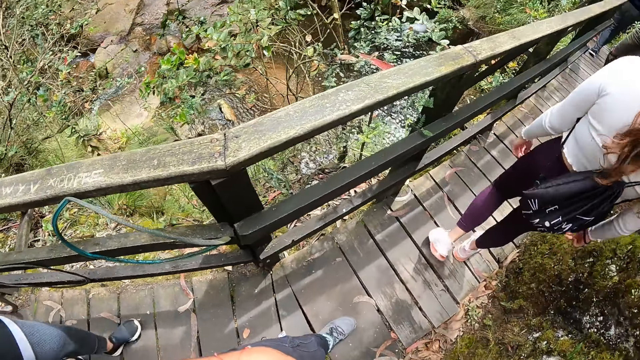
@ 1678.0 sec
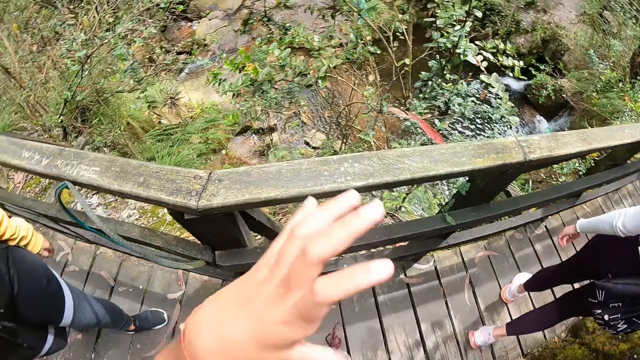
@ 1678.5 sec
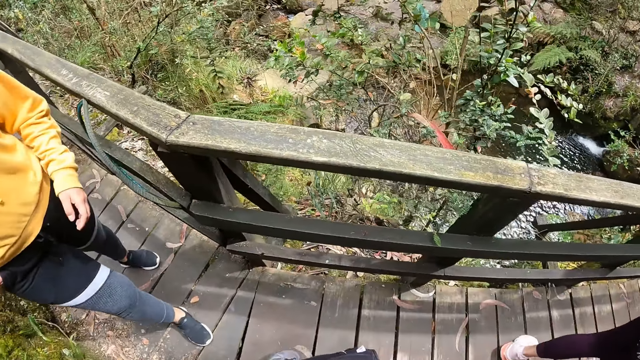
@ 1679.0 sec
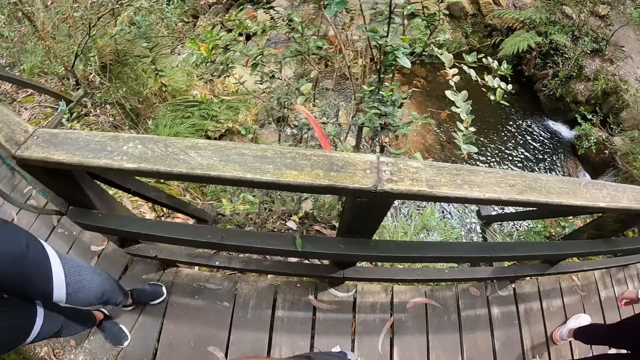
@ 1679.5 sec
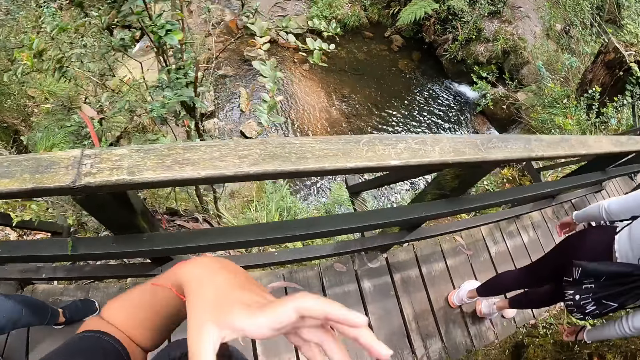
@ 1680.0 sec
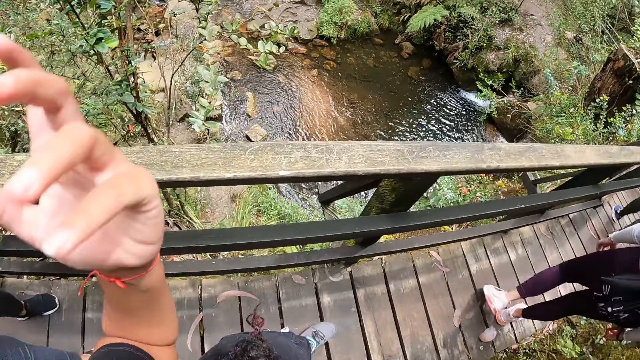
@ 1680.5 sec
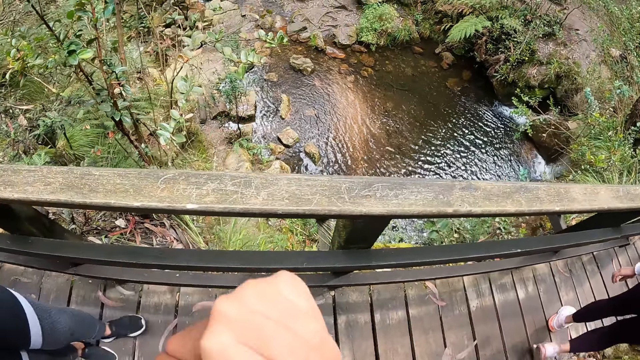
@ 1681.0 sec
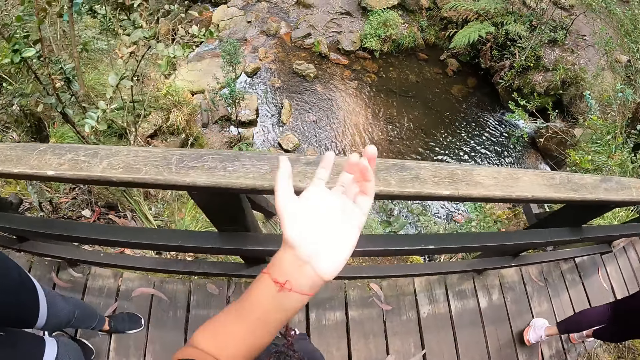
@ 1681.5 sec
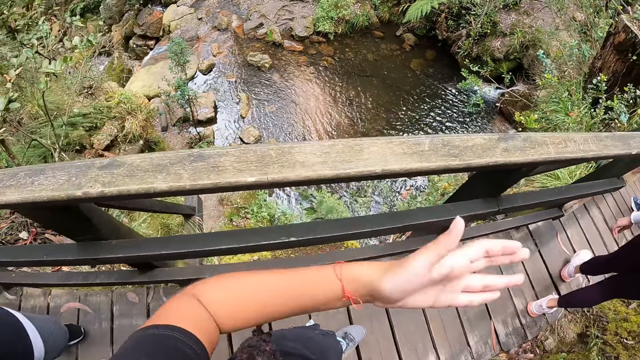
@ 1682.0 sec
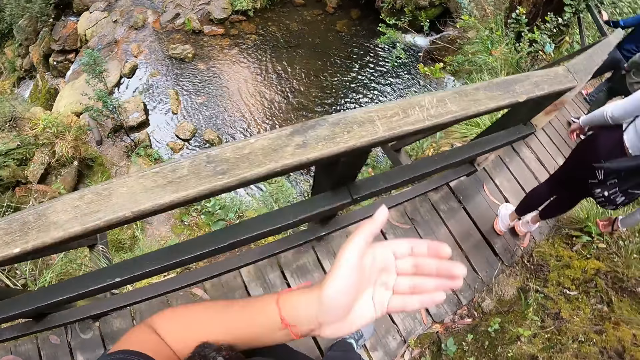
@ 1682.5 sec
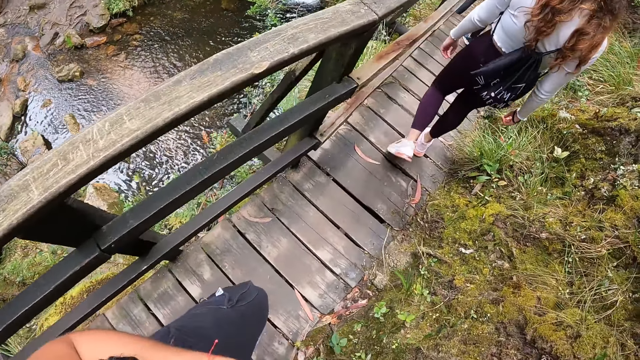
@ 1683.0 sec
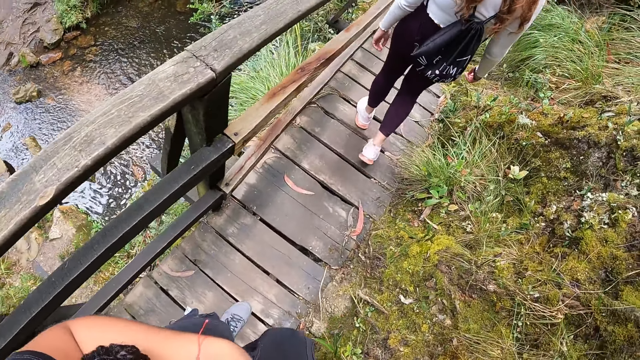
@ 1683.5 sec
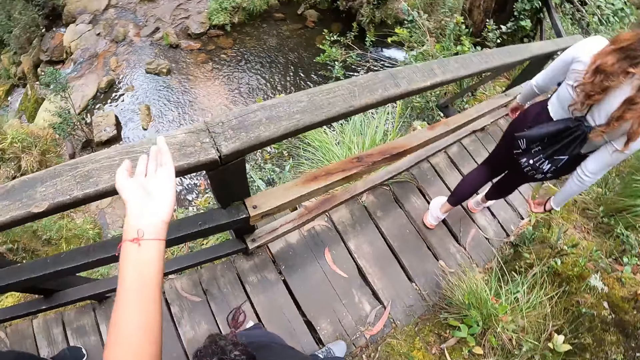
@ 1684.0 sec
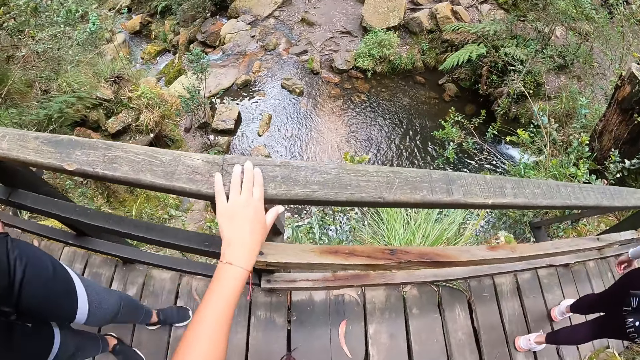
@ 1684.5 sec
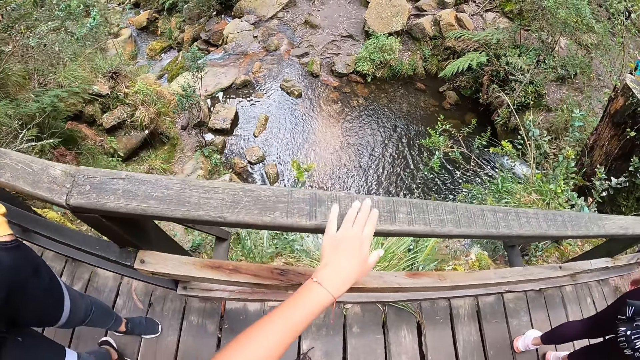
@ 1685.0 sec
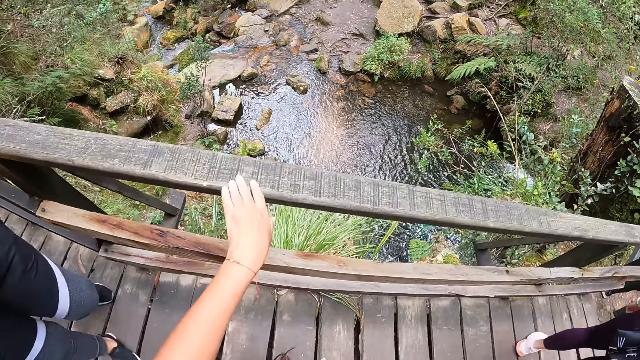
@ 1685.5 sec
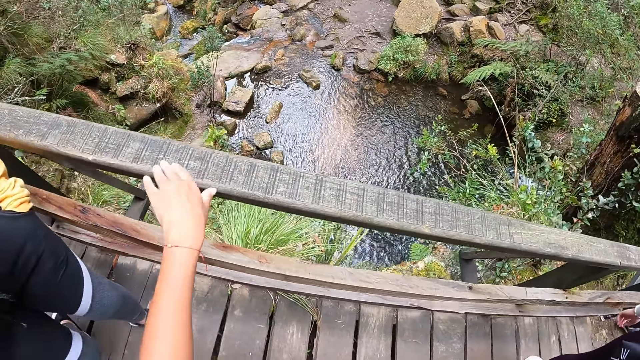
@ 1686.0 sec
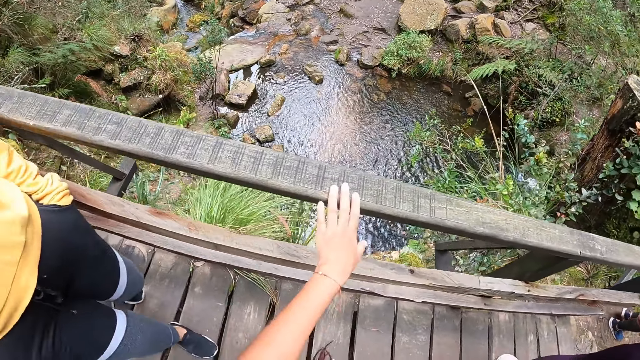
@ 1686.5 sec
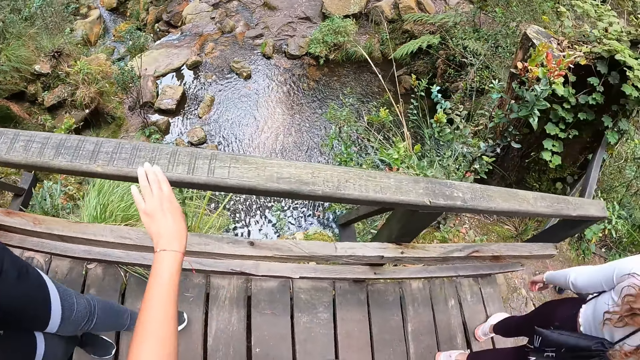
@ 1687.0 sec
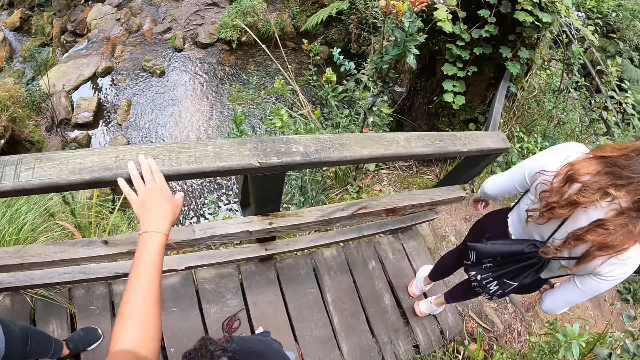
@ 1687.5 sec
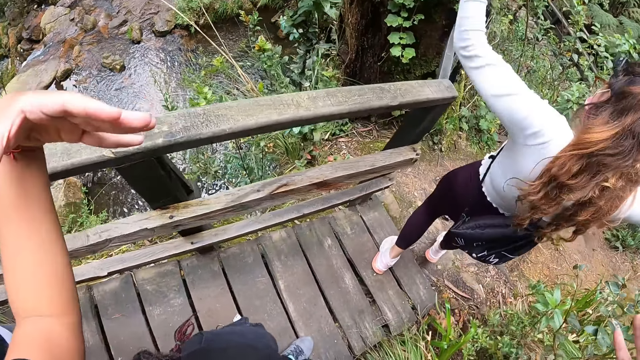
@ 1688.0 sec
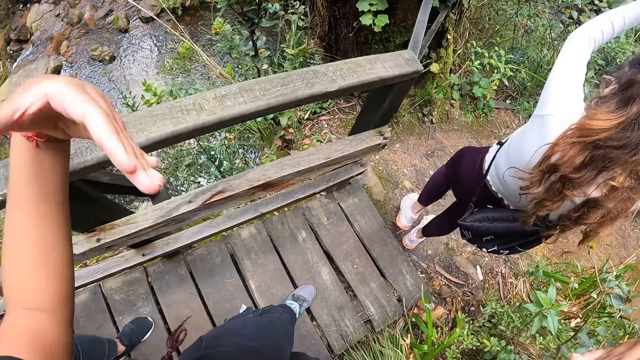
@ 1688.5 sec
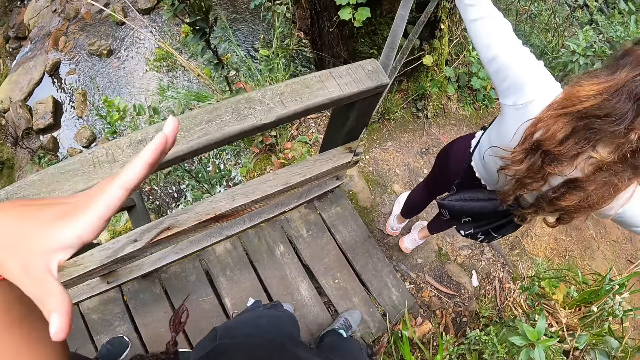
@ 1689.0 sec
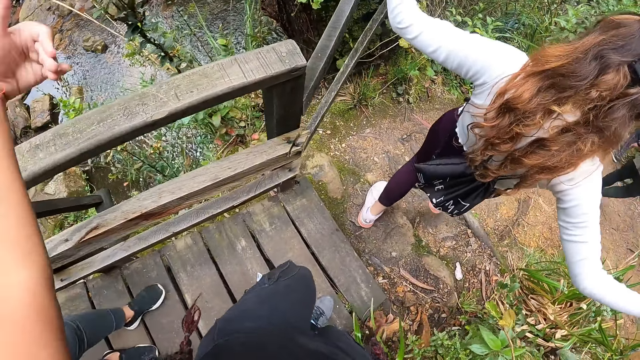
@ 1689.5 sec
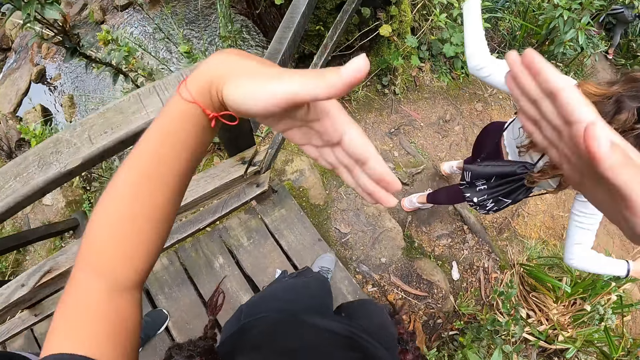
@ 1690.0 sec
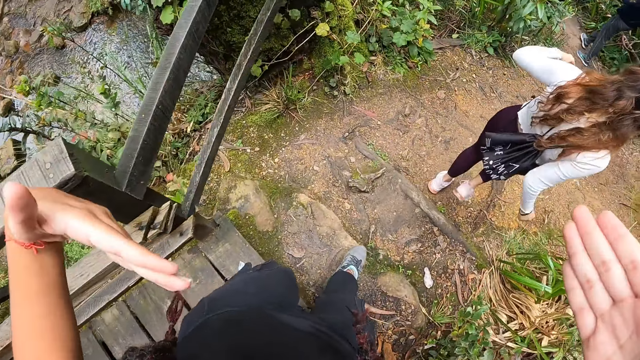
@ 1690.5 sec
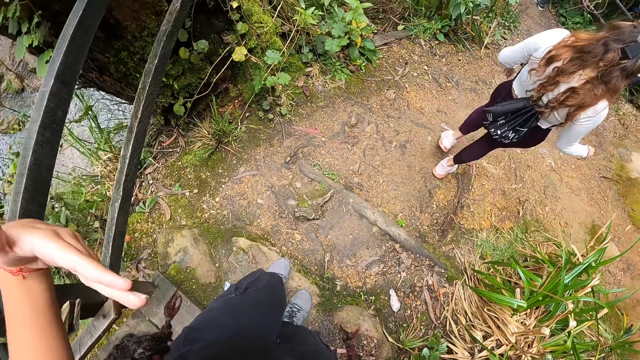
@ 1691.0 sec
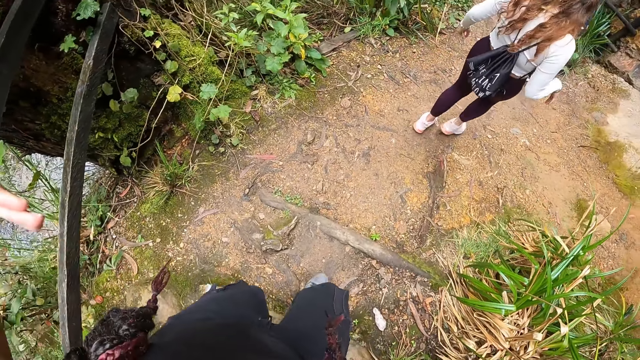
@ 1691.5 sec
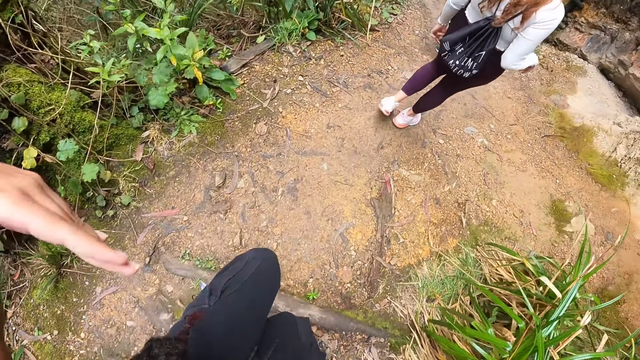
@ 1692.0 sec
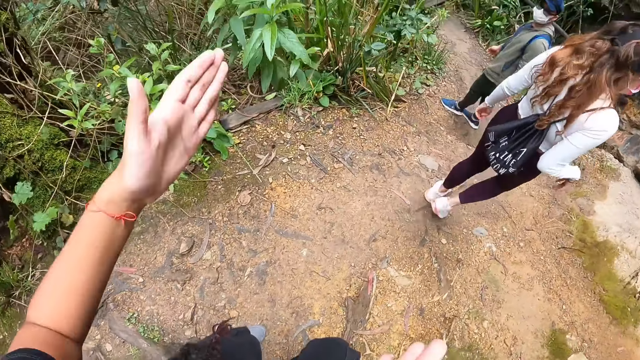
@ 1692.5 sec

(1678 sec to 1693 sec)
The camera wearer interacts with sand. She places her left hand on the wooden bridge rail. A woman climbs down the bridge to a ground. She claps her hands in the air. She lifts her hands up. The camera wearer climbs down the bridge to the ground.

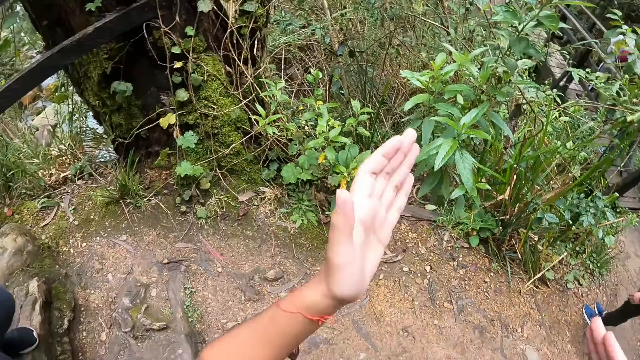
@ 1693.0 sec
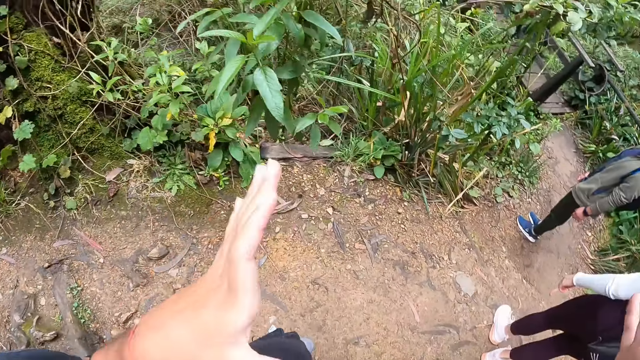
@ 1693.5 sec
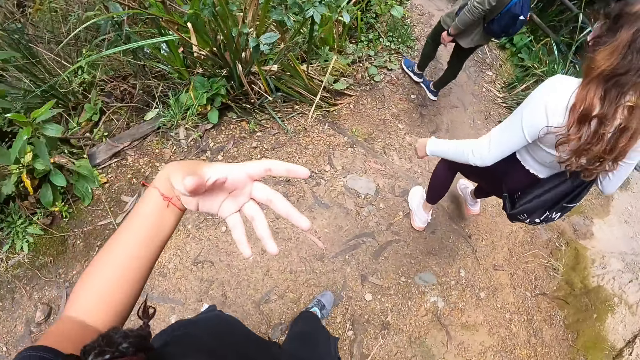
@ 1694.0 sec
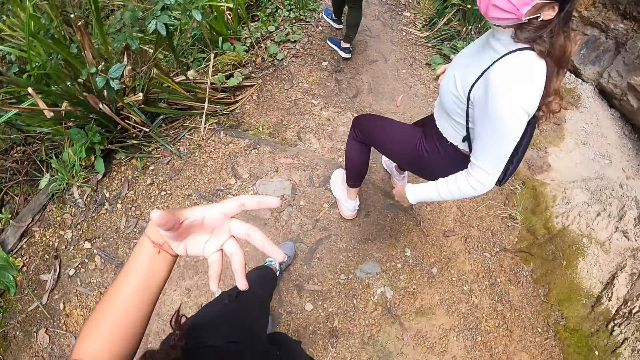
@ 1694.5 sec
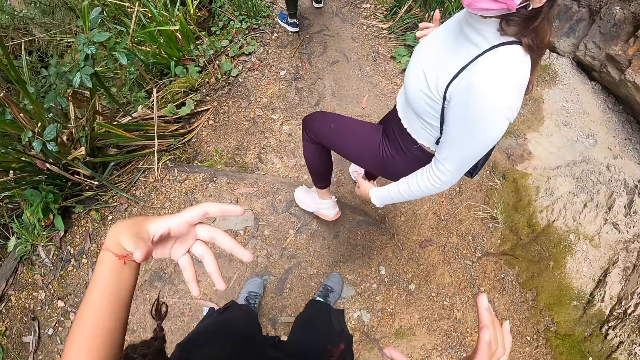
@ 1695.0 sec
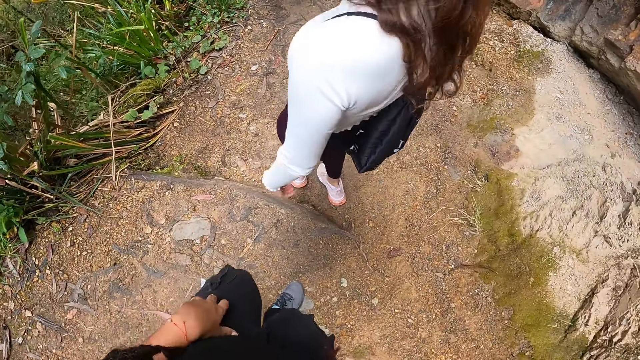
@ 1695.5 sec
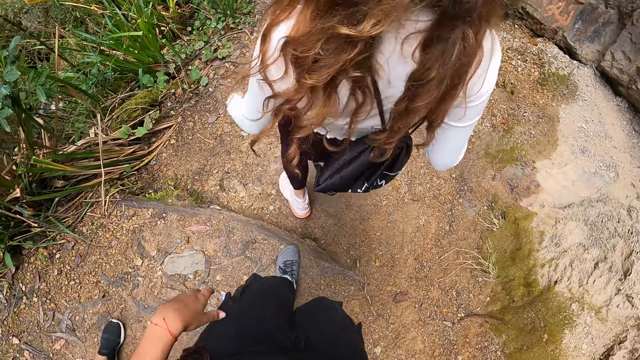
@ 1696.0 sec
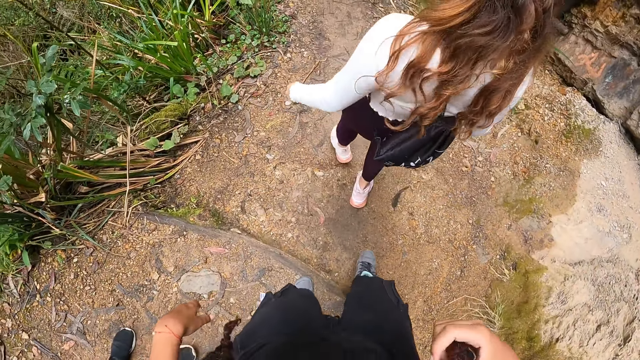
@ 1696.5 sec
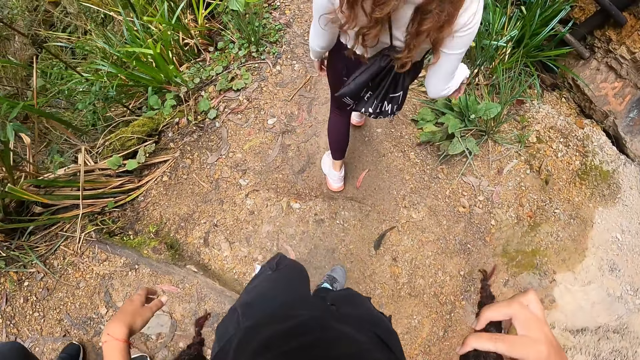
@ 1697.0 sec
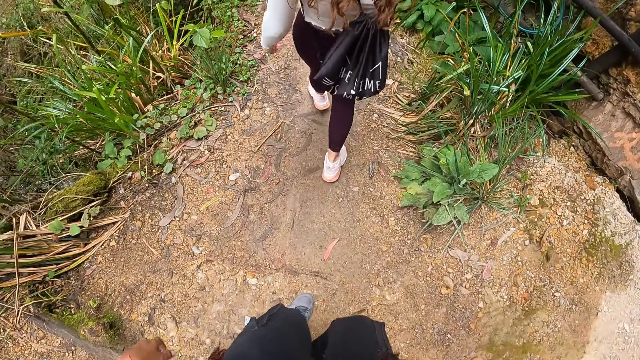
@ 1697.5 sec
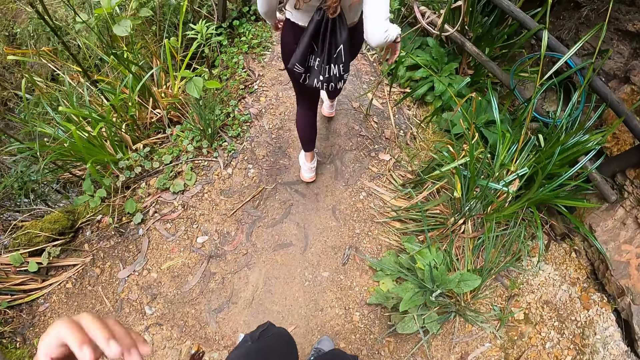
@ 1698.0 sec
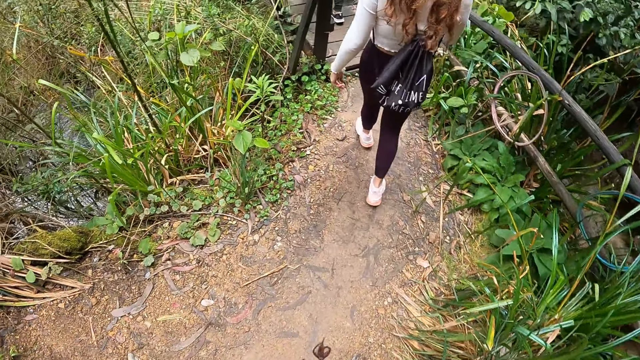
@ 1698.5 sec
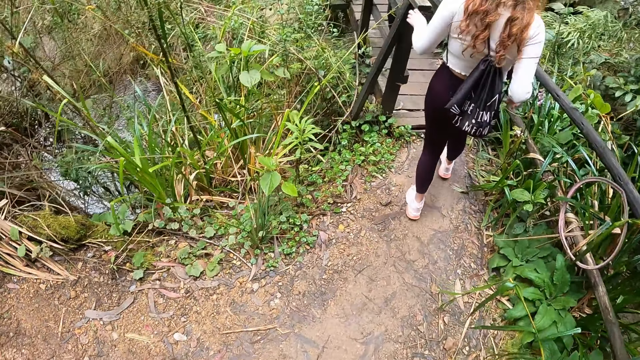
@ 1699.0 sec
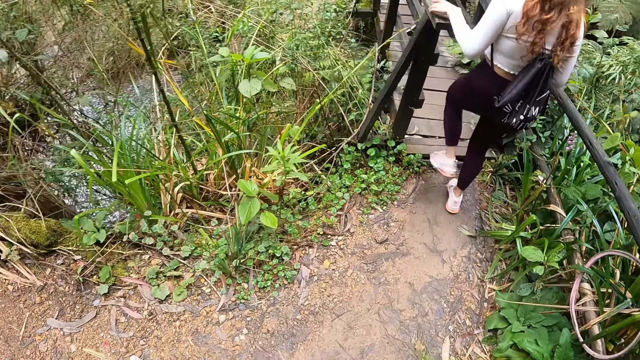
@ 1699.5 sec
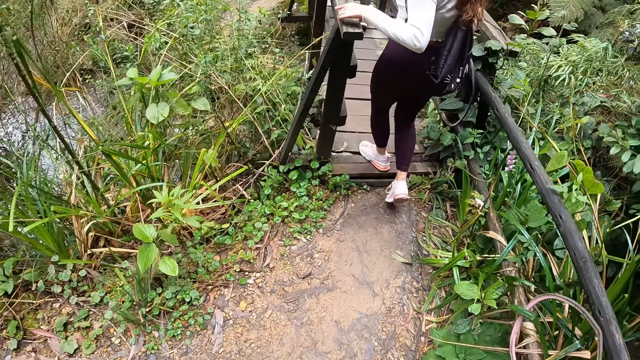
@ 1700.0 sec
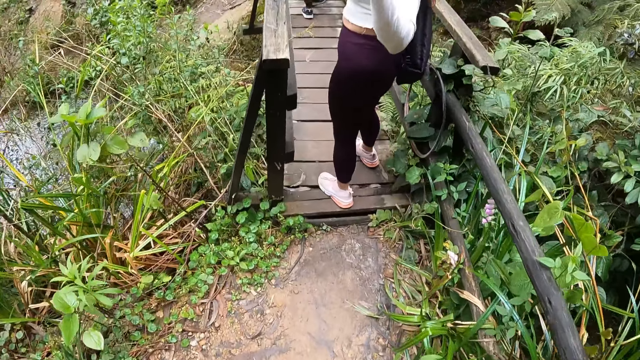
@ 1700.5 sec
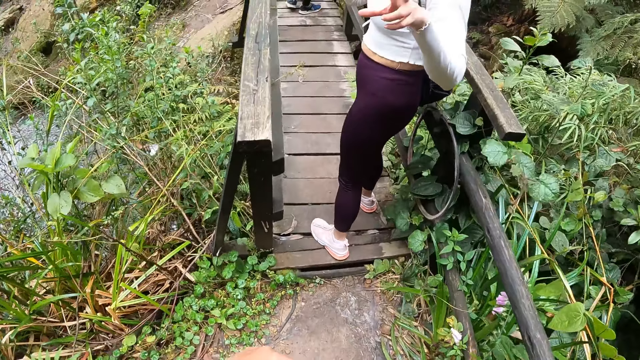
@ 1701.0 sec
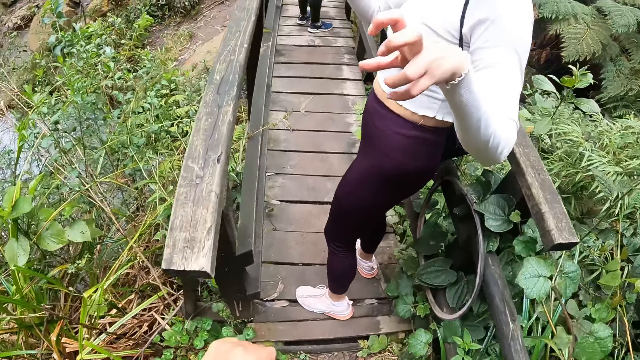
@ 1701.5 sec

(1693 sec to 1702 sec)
A woman converses with the camera wearer and another woman. A woman turns to look behind. The first woman climbs on a bridge from the ground with her left hand on the bridge rail. The first woman converses with the camera wearer and the other woman.
